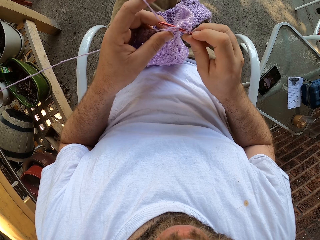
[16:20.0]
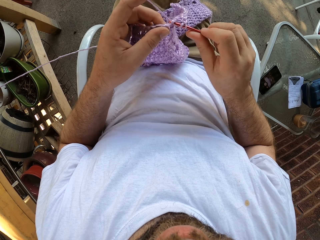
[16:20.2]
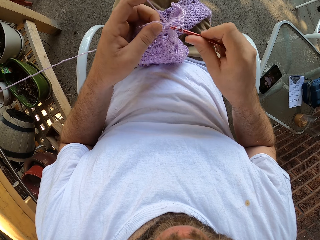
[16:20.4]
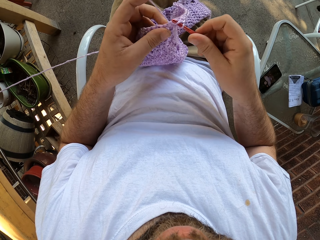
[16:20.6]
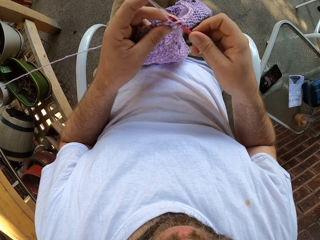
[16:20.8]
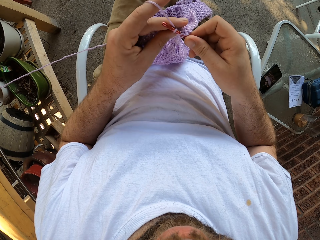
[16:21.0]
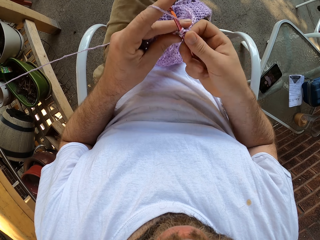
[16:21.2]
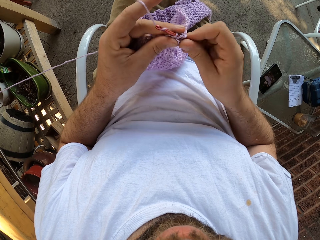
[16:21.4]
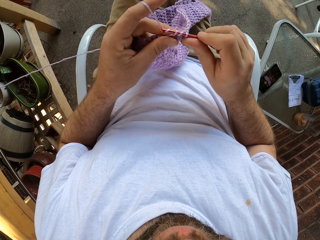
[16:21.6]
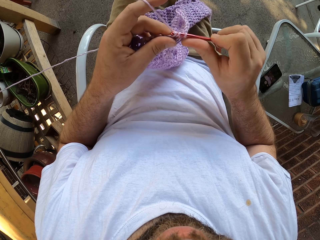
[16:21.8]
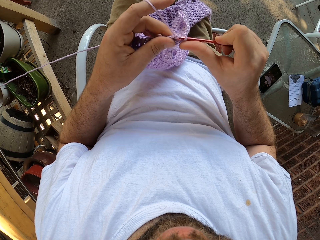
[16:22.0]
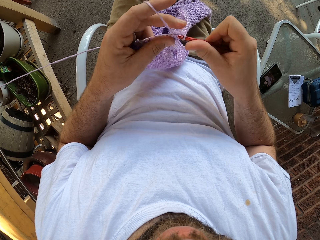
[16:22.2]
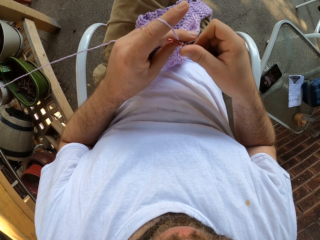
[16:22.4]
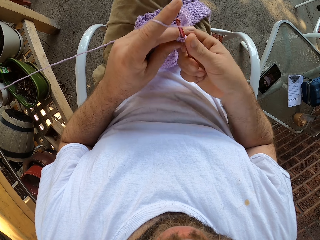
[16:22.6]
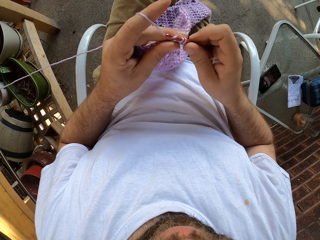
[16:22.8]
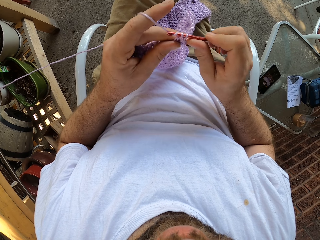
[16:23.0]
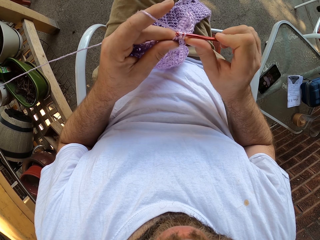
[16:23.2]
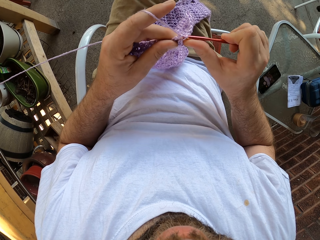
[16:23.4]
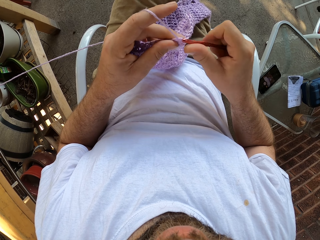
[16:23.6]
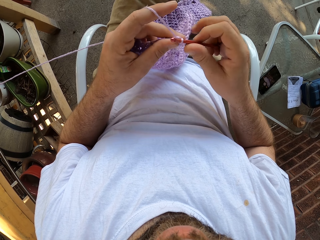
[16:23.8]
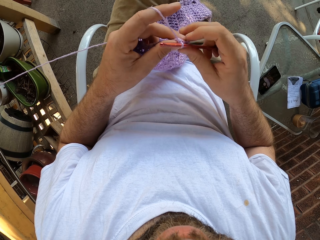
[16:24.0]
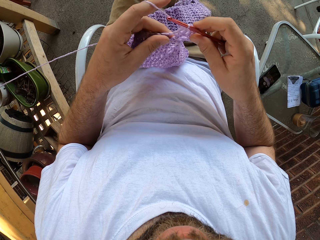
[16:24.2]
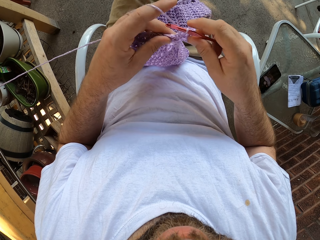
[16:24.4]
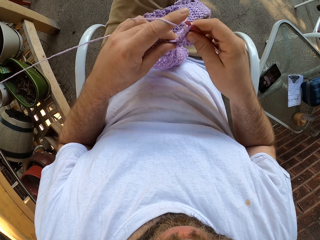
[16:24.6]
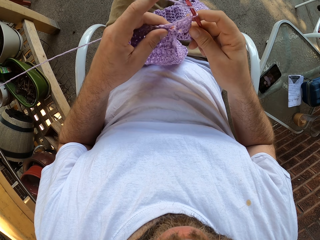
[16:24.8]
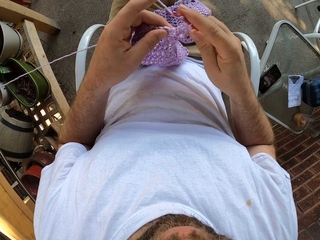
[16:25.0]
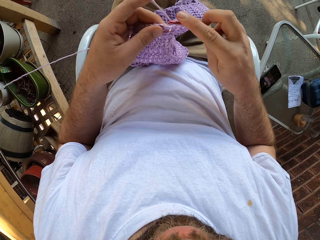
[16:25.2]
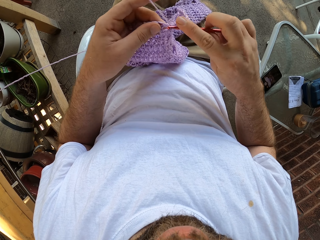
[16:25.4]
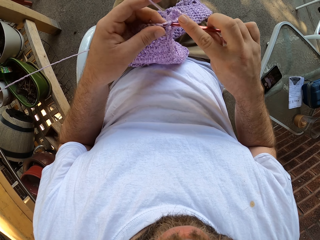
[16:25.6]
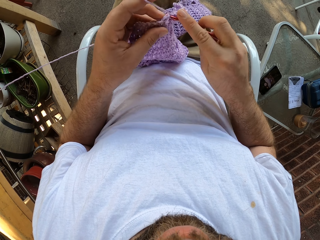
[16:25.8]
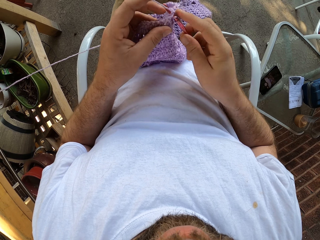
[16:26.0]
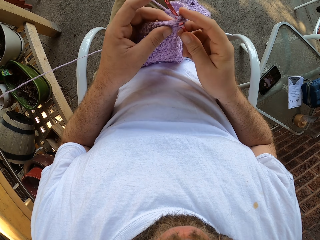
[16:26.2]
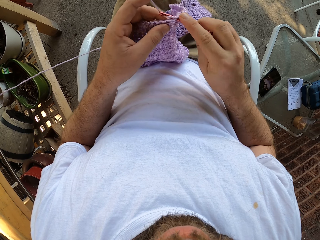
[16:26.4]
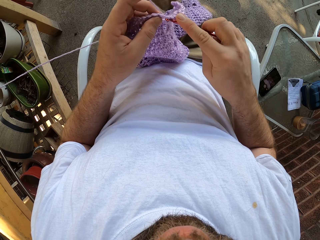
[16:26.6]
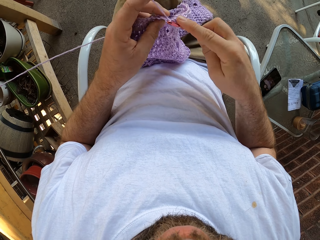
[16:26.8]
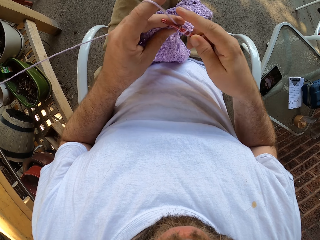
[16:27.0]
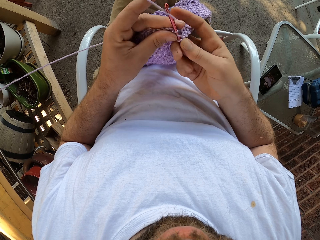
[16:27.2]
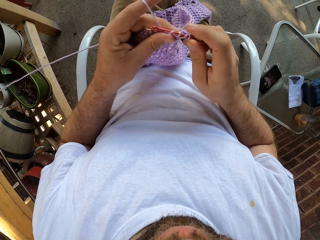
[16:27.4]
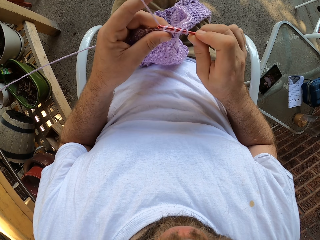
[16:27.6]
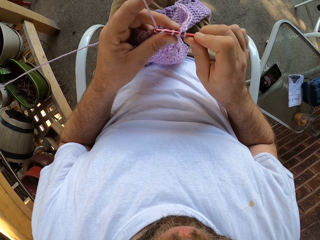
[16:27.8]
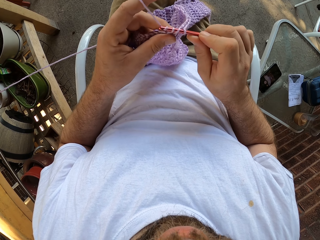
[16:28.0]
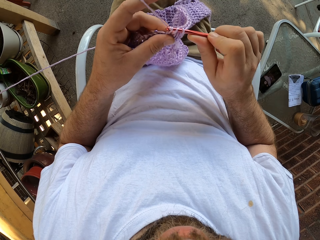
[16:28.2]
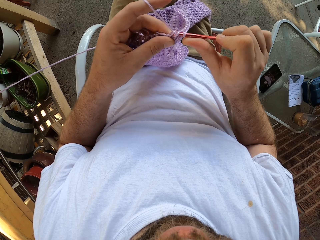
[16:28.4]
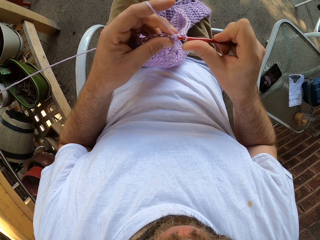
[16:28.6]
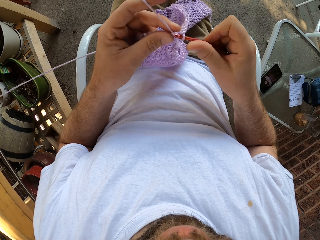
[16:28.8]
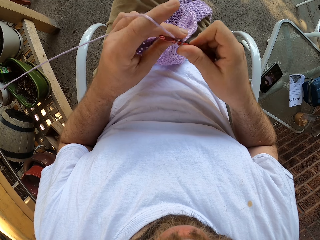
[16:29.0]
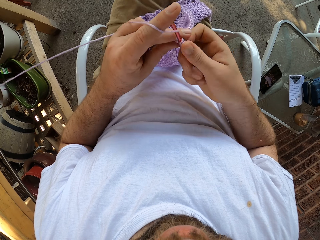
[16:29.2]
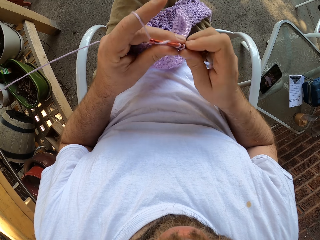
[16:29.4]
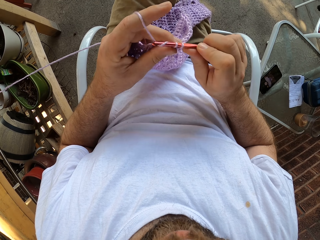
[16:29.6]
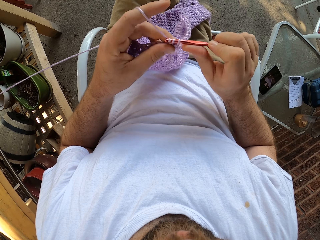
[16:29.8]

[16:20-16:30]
The camera wearer moves the left hand. They crochet the cloth with a crochet hook.

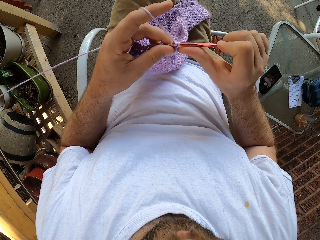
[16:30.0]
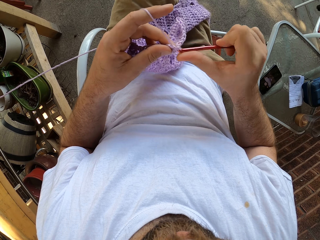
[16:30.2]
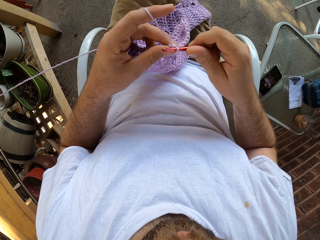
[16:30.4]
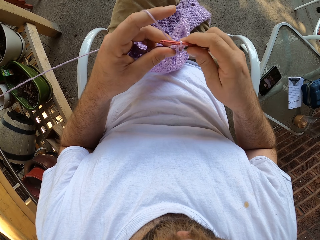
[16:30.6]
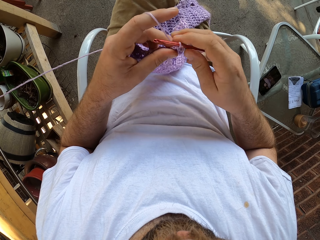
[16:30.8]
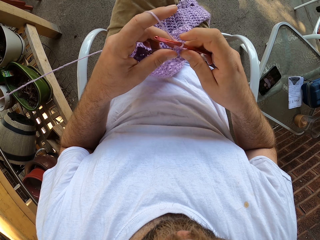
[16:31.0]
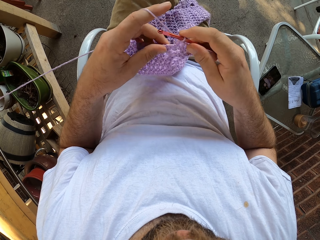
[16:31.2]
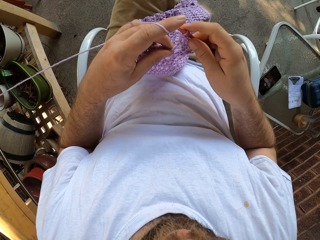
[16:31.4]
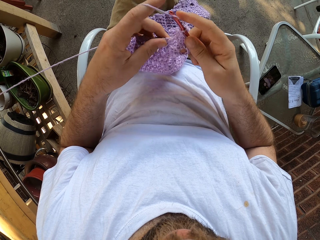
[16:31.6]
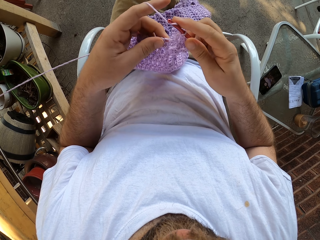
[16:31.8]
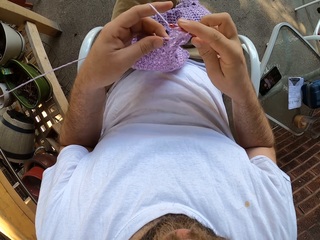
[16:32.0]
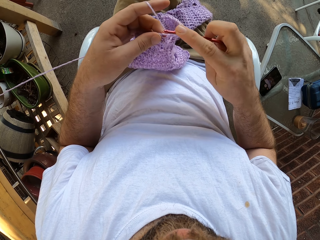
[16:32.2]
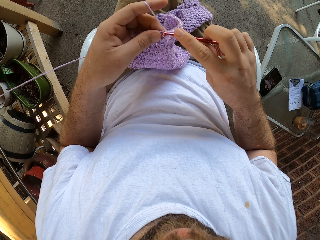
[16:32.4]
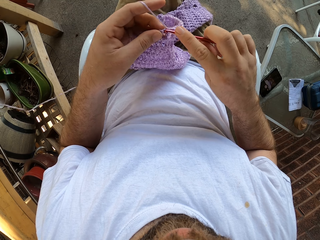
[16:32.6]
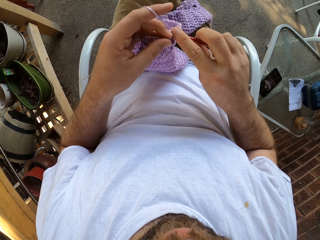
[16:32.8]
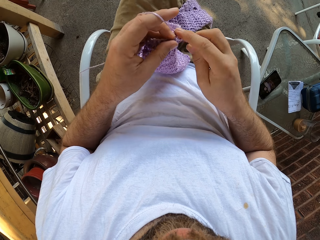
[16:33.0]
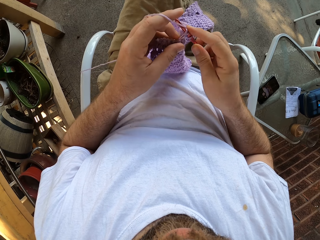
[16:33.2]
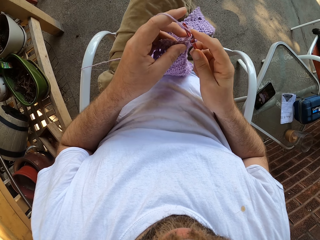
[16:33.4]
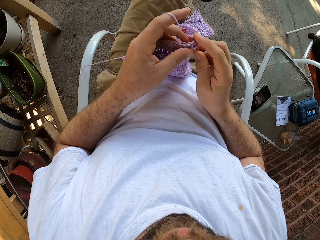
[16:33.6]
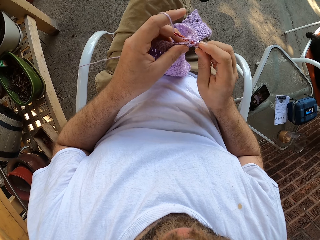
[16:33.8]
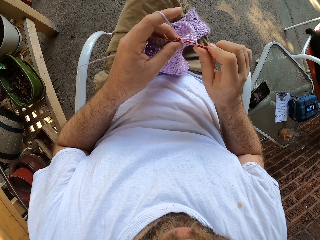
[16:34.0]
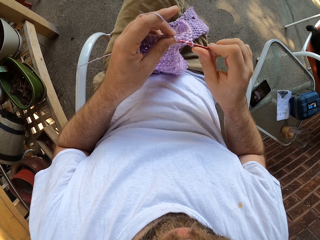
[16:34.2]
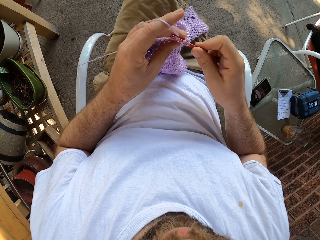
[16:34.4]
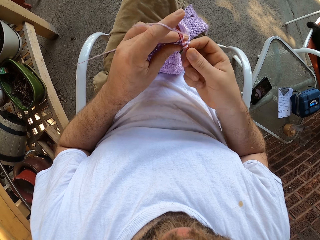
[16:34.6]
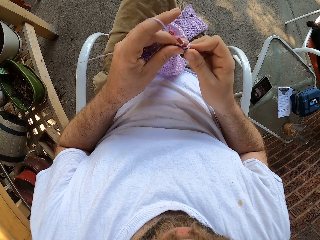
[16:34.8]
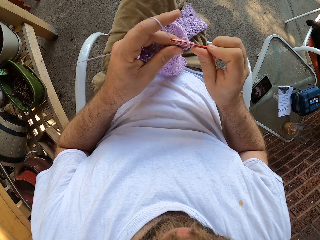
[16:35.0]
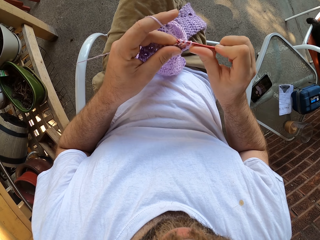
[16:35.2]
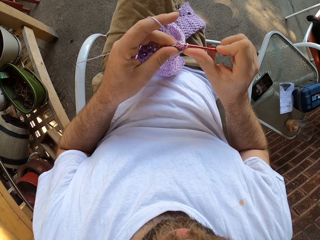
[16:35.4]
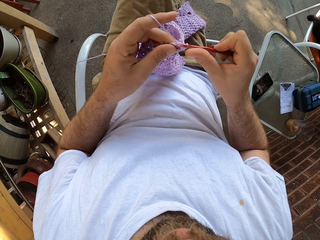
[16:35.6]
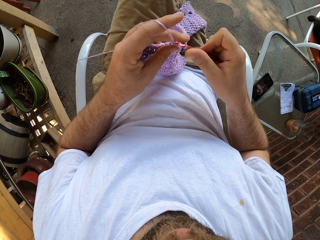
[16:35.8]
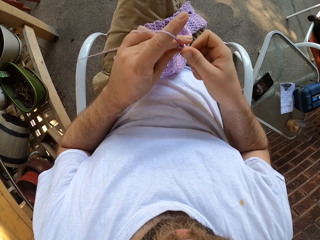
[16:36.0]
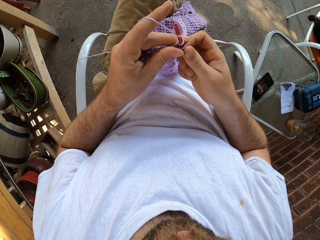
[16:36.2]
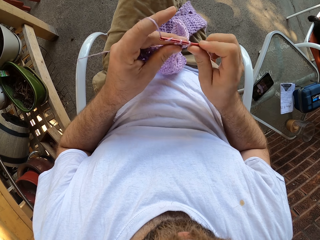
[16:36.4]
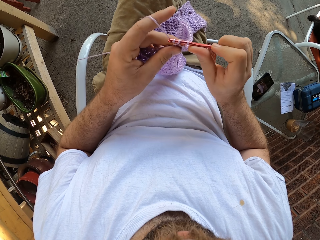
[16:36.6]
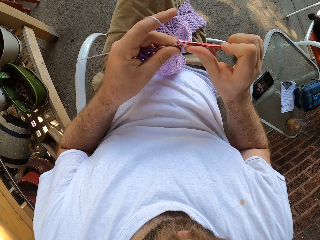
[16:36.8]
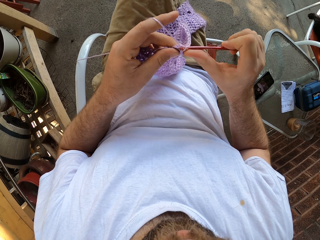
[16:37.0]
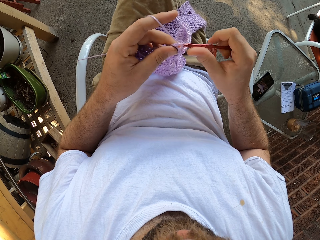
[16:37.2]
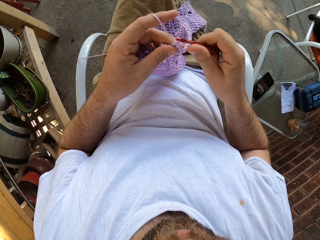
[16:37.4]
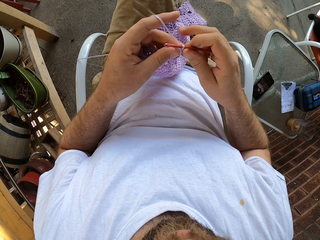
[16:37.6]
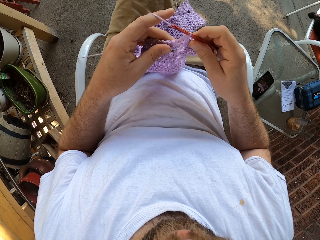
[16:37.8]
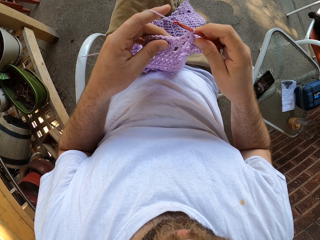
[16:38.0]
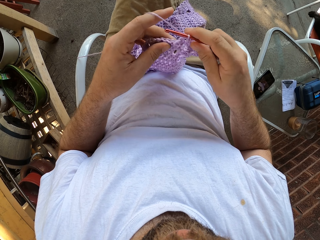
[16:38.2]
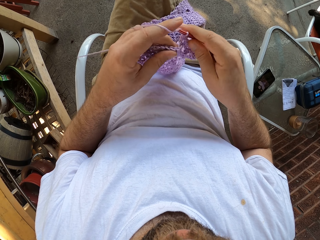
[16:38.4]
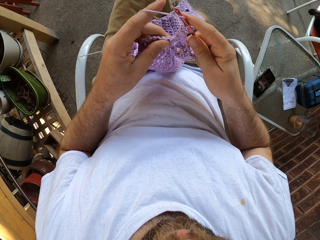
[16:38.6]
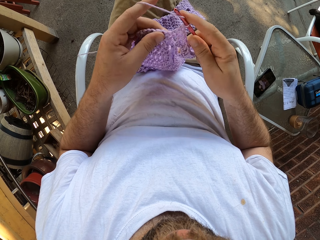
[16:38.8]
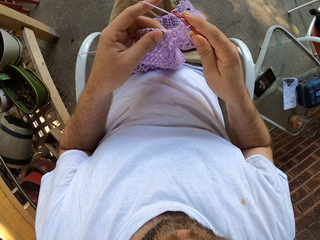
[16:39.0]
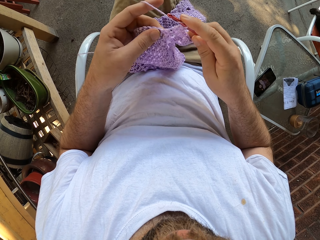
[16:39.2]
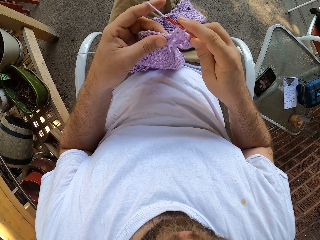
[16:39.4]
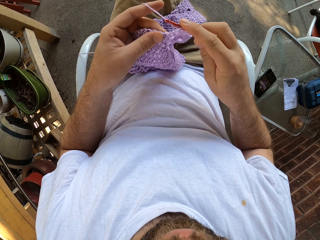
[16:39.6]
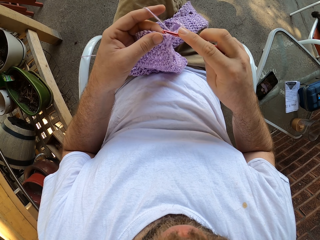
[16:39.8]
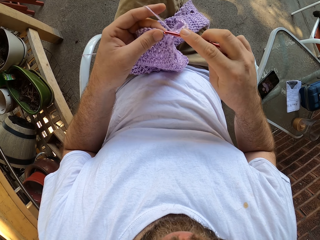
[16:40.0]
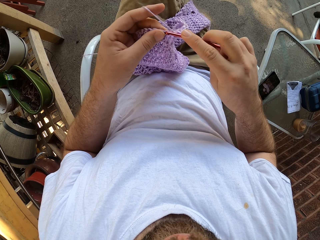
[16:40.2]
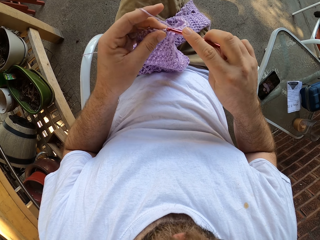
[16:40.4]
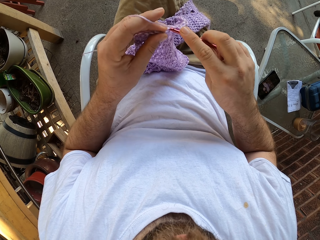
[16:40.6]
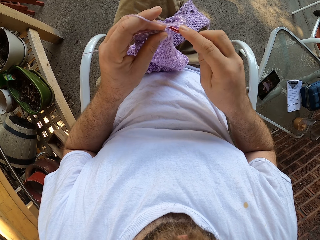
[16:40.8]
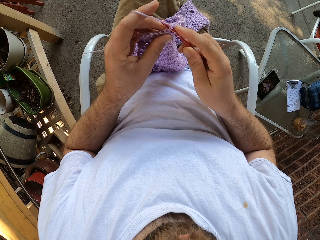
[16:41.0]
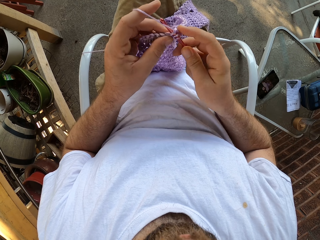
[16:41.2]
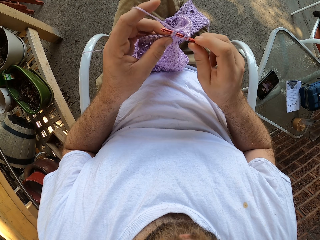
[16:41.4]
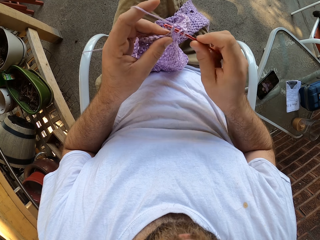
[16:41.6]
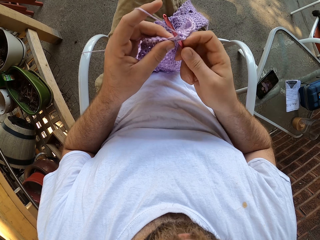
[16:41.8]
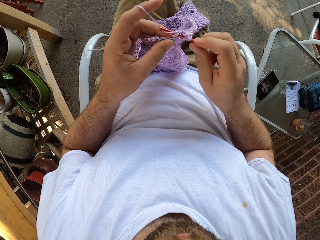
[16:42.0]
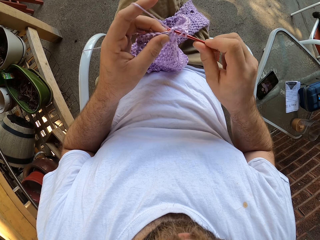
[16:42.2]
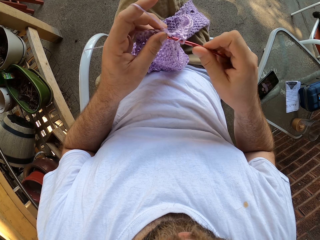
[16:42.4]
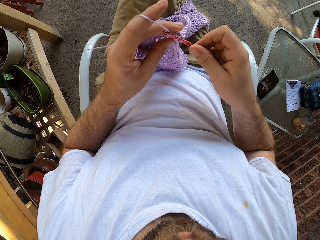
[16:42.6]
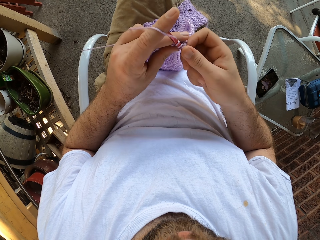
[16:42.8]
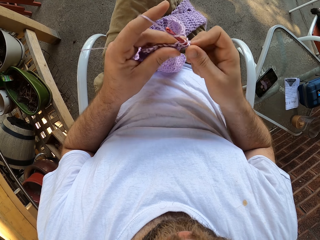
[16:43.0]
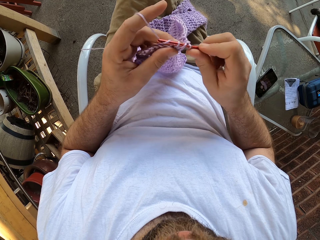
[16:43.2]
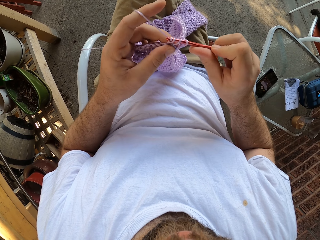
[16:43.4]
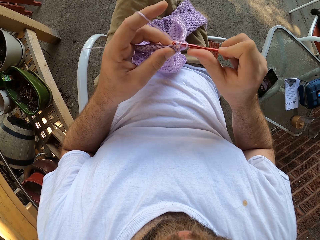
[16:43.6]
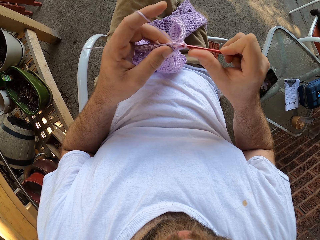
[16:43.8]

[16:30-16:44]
The camera wearer moves the left hand. They crochet the cloth with a crochet hook. They move the left hand. They crochet the cloth with the crochet hook.
